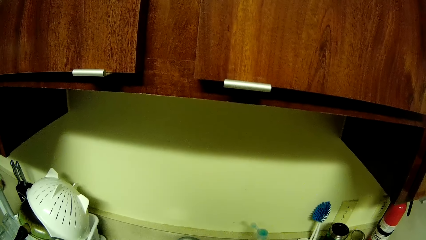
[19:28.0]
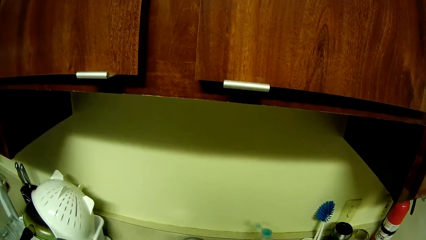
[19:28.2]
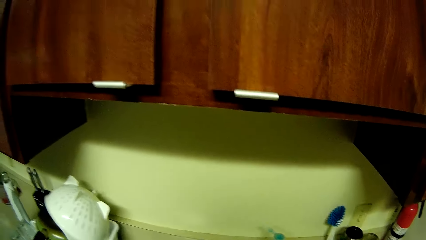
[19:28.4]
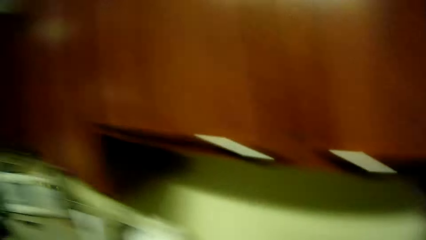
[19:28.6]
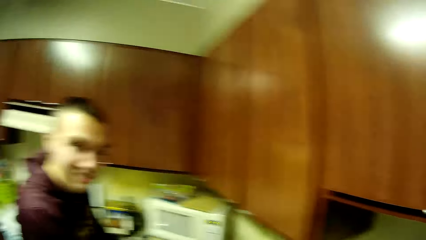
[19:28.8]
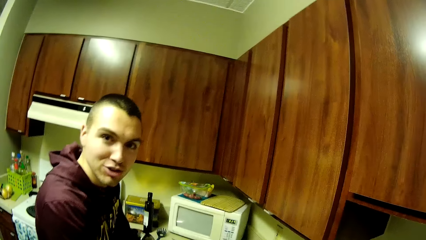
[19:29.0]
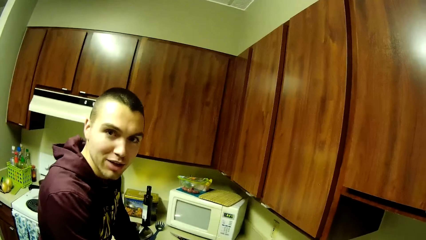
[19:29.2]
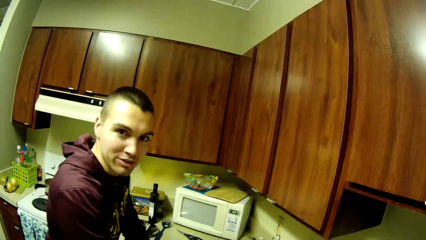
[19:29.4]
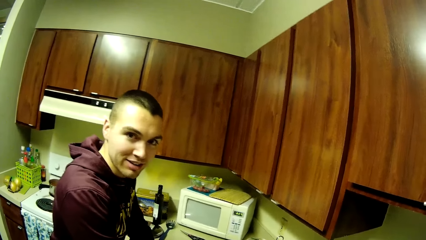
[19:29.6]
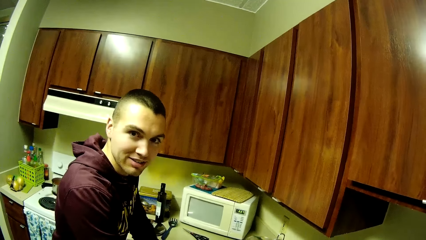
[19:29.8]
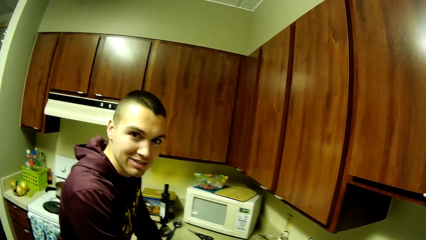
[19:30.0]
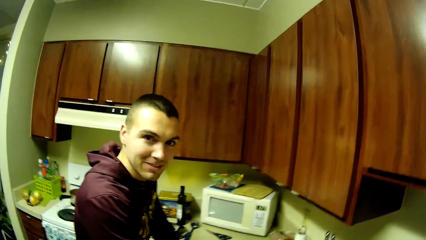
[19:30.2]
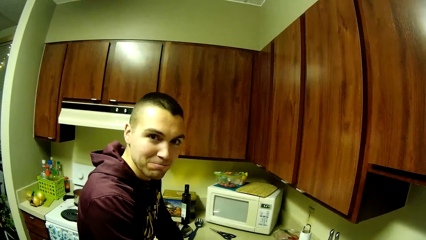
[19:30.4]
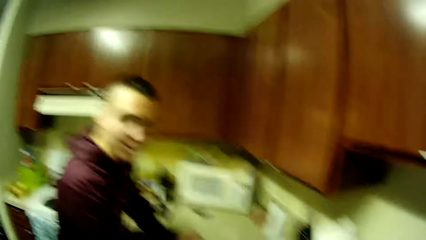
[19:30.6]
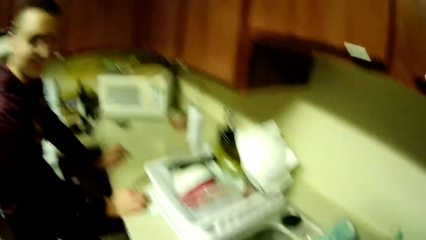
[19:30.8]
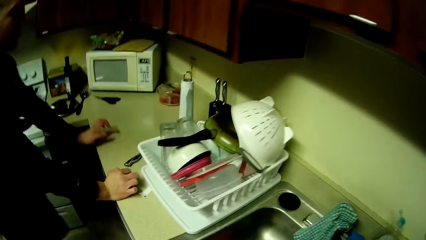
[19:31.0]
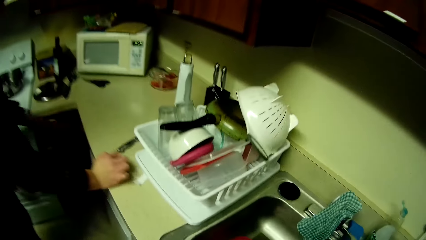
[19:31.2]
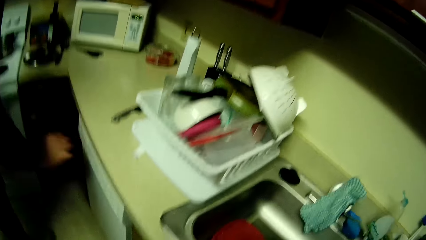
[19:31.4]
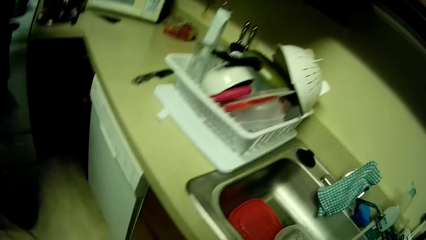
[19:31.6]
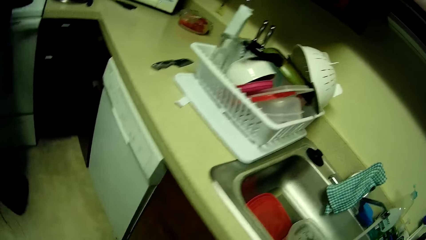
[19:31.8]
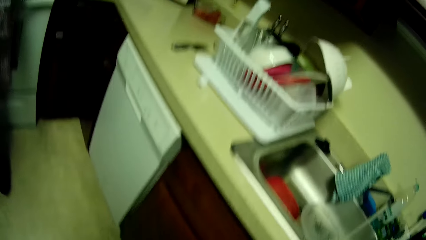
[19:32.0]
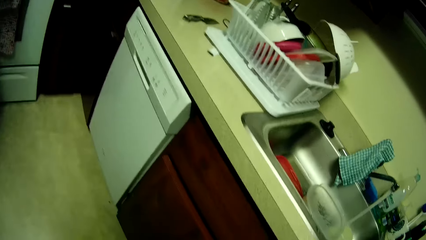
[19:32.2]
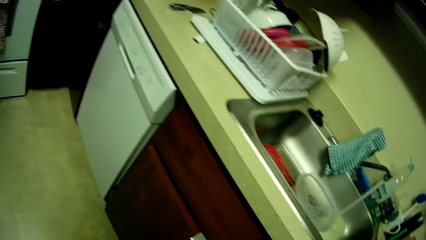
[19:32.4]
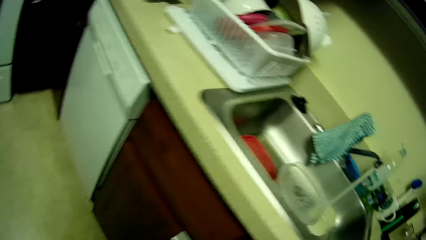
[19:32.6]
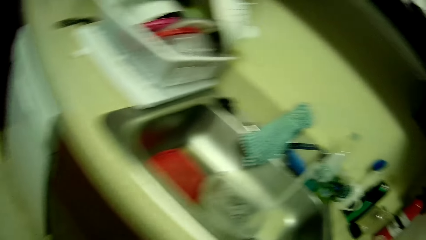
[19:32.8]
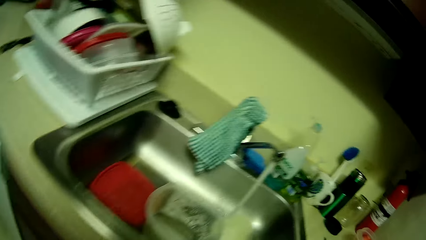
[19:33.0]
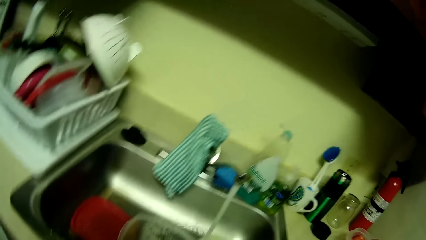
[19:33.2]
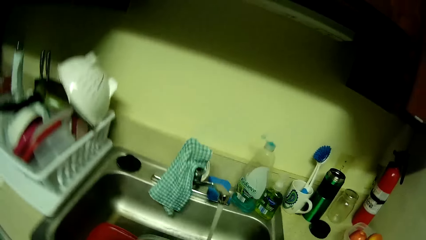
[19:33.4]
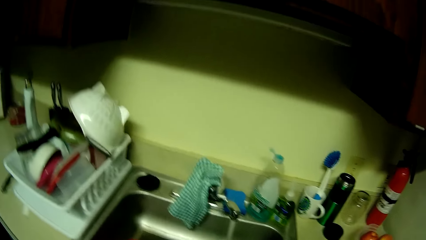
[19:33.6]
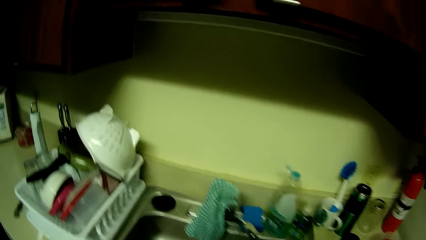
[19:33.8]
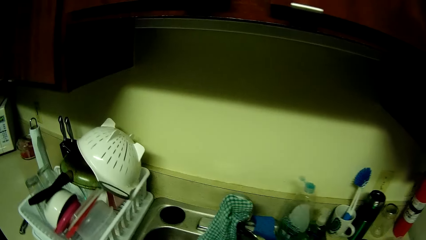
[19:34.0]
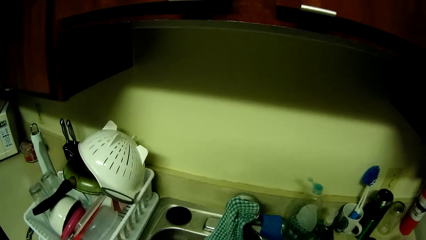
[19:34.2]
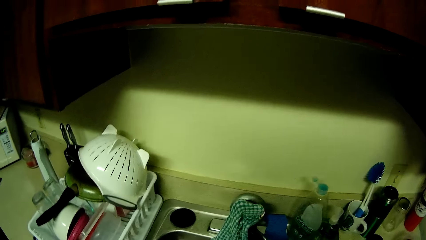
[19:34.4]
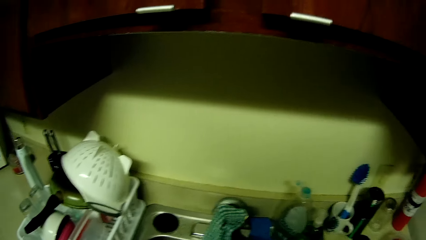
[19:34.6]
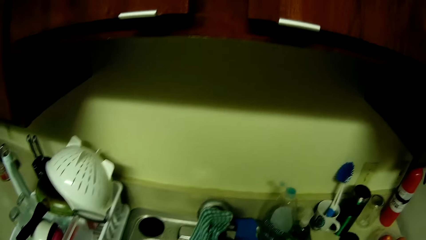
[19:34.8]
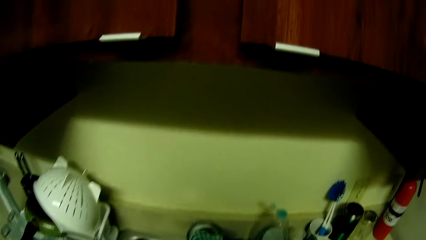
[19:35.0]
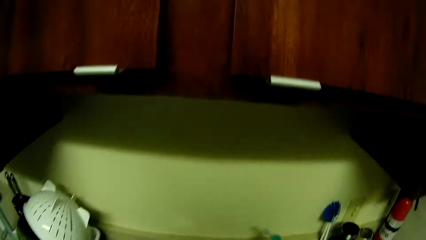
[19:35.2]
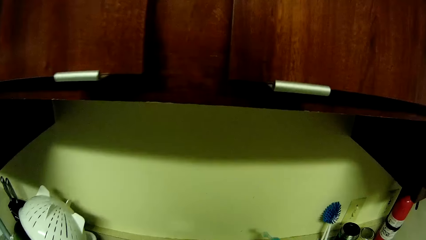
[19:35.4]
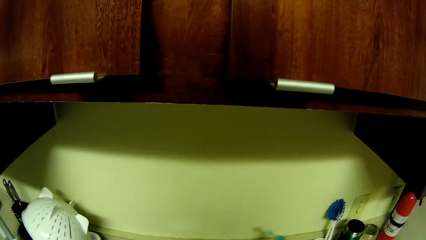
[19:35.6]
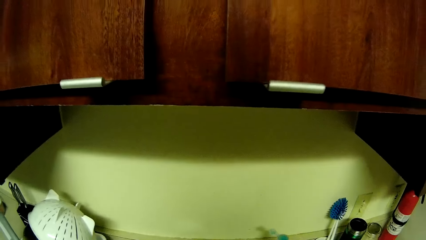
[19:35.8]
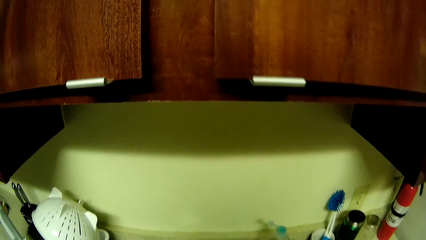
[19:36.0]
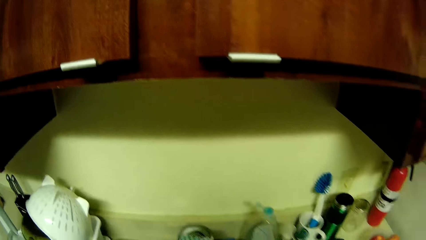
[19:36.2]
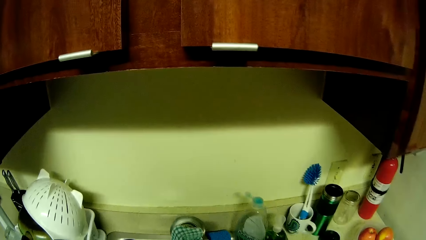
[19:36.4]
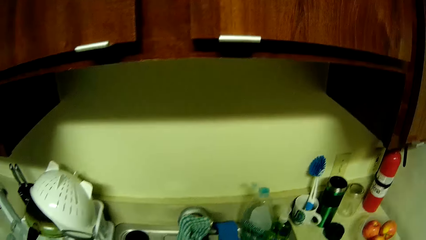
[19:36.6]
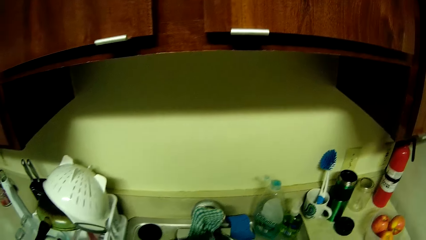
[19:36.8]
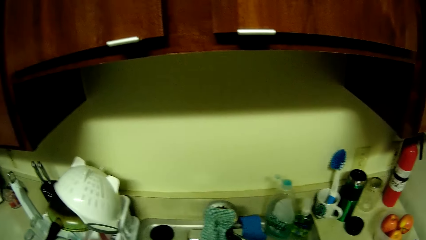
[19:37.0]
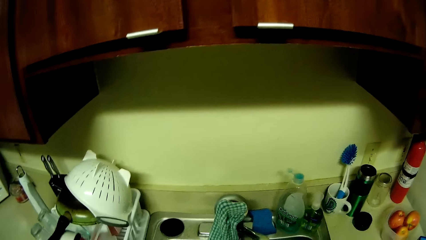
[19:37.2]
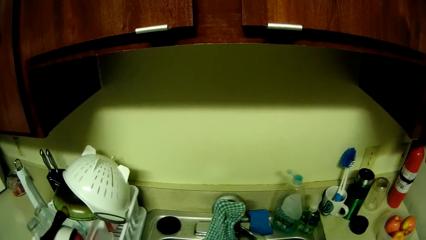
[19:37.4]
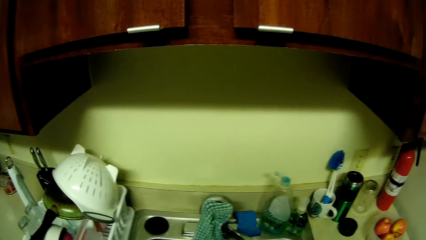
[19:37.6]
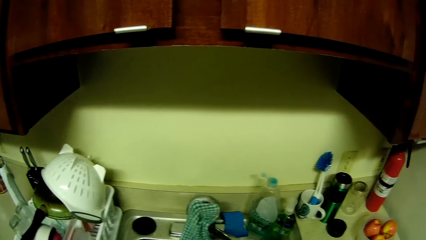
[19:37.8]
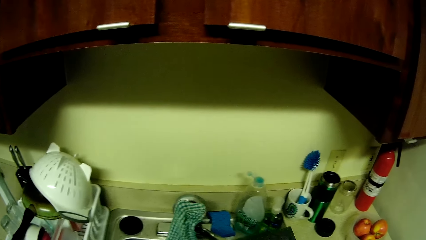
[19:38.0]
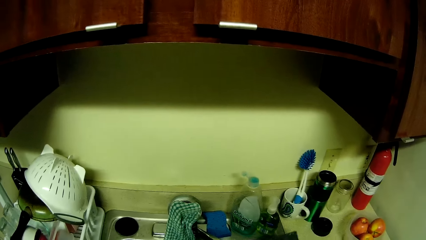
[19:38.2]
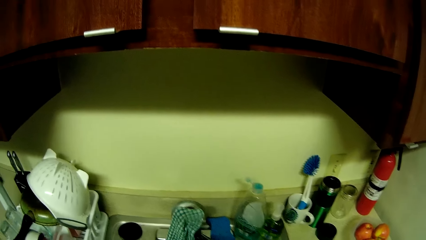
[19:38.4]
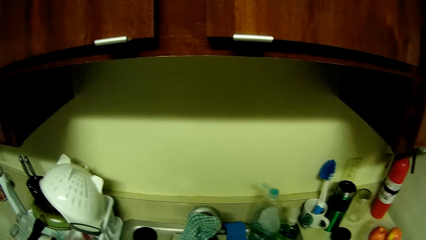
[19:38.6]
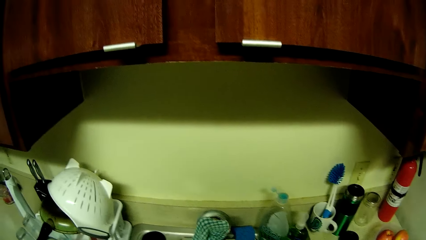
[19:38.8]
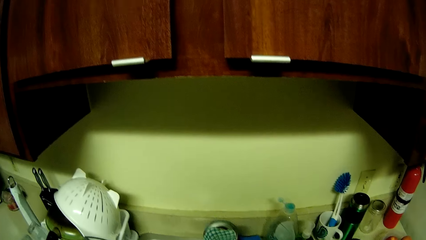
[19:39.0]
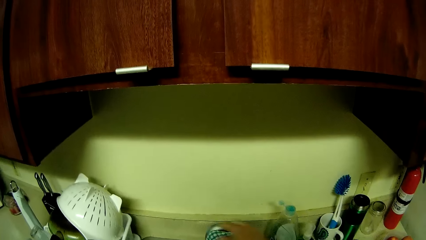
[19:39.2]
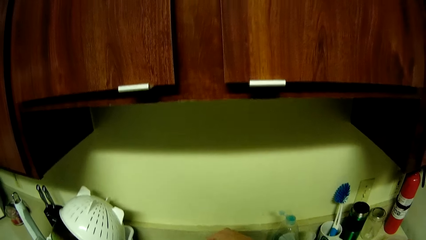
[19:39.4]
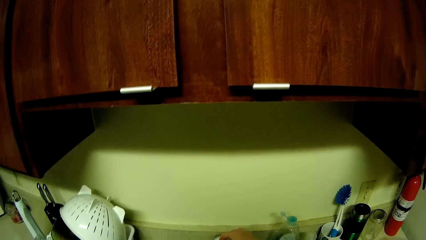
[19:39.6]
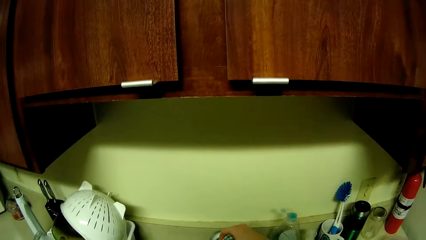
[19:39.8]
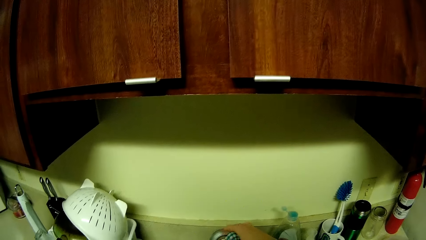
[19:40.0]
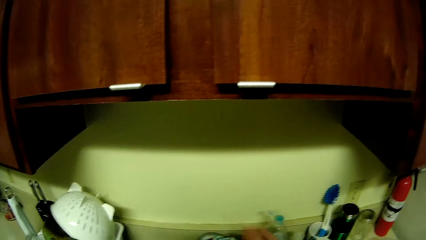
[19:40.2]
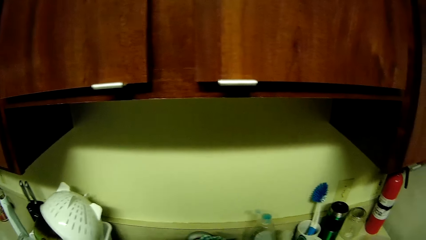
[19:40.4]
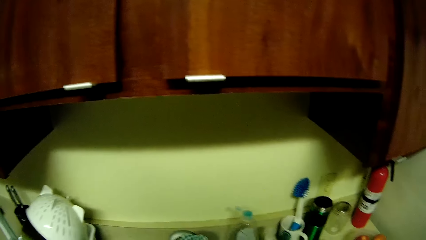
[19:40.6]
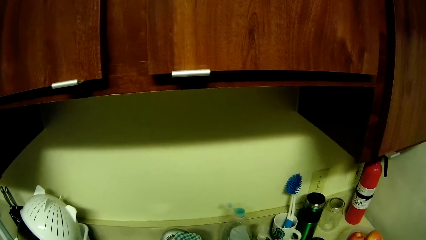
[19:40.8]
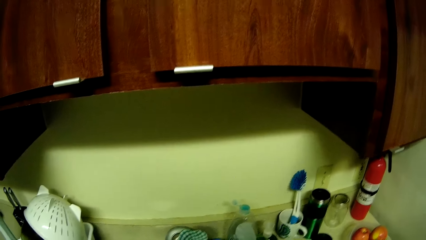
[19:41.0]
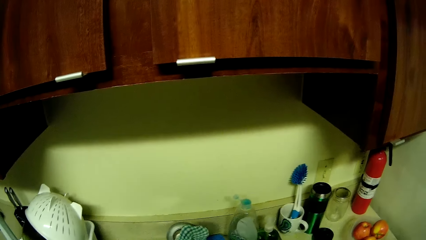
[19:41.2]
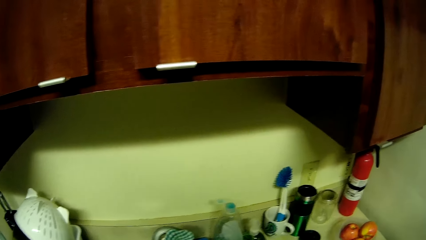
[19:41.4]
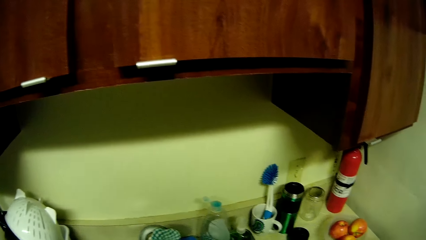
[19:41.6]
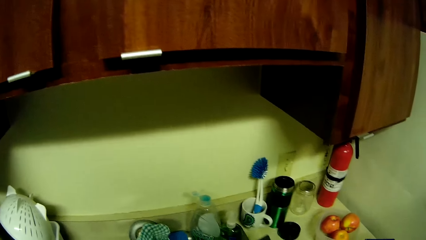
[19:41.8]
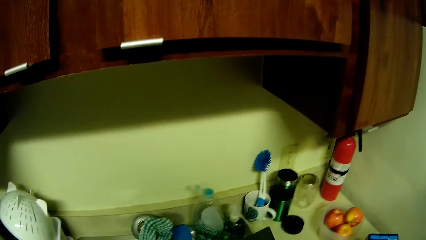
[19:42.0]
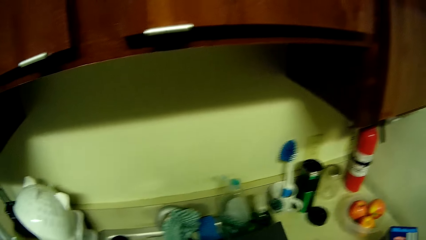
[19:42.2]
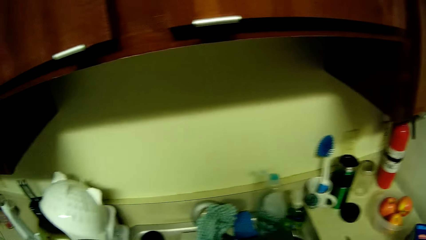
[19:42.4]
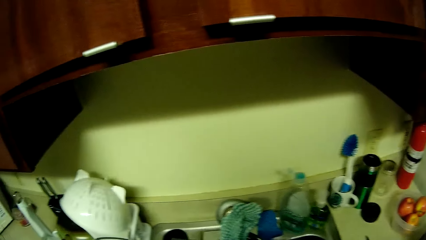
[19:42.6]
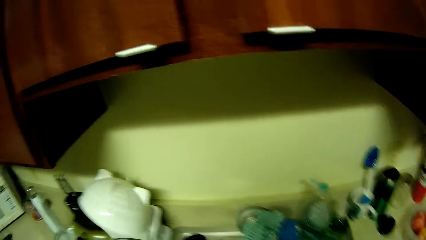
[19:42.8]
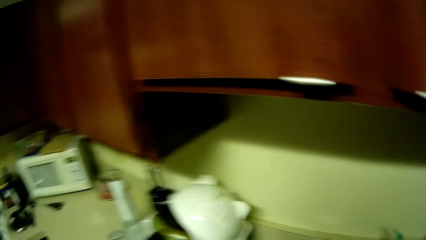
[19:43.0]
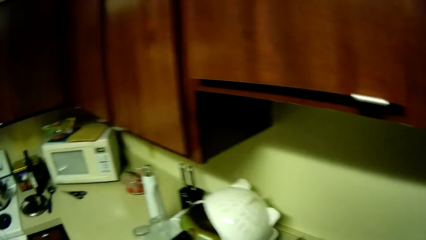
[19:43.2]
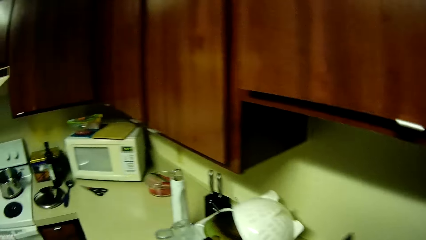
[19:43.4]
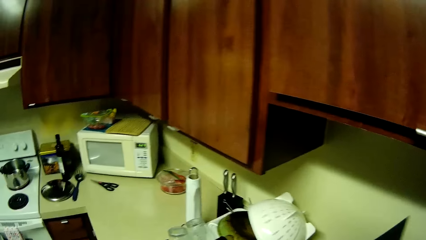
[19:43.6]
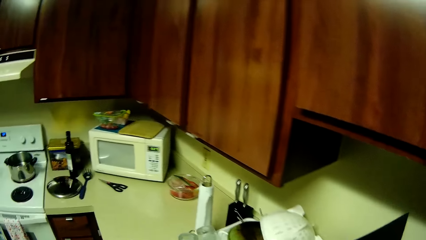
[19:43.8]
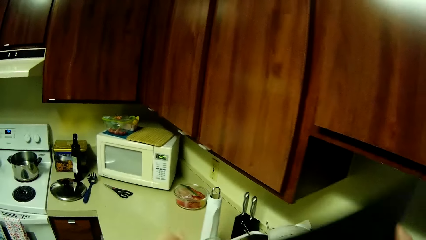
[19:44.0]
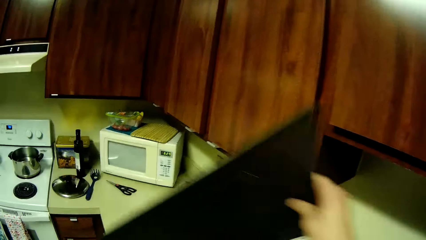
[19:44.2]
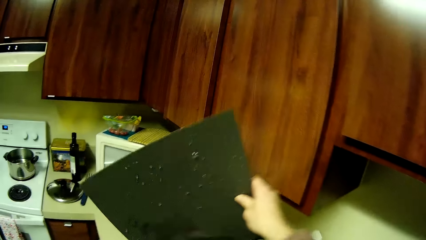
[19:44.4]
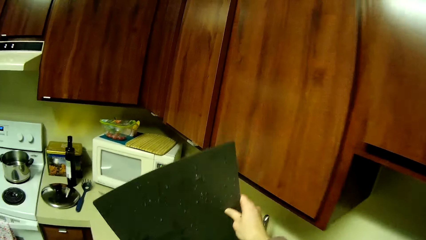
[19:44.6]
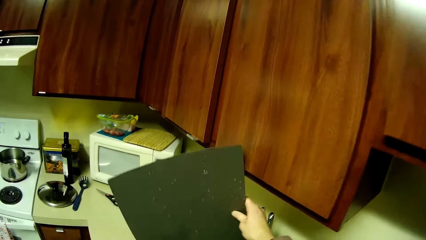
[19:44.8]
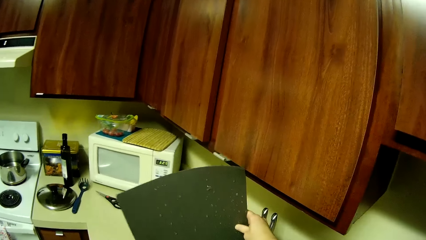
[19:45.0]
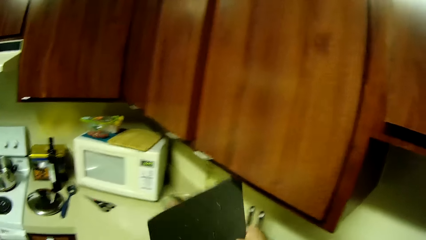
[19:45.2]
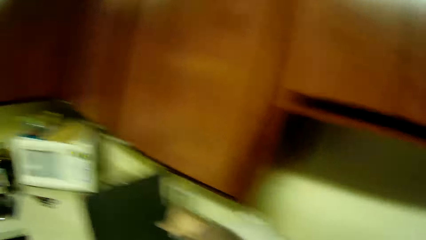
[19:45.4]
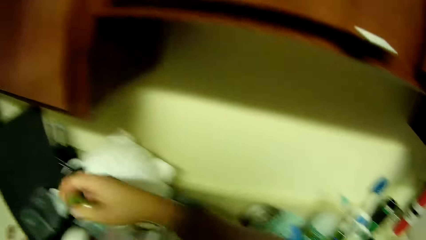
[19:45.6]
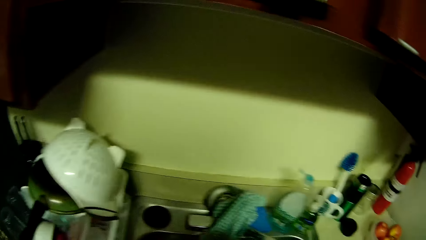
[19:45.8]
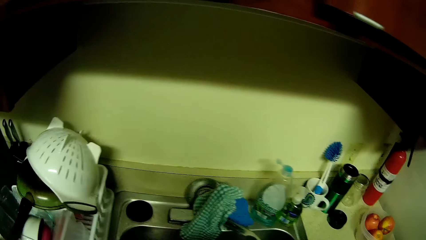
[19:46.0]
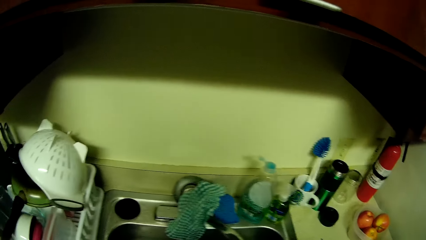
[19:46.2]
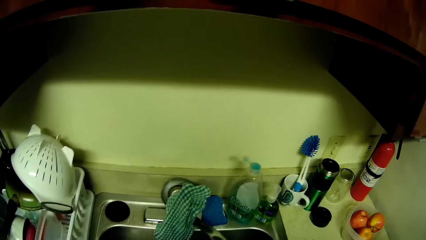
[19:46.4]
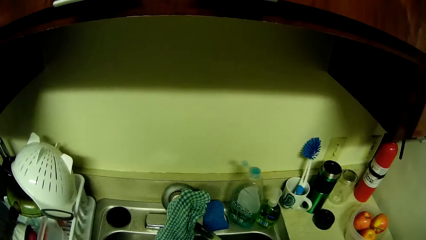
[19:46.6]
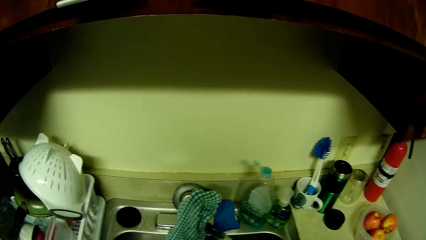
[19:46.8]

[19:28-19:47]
A man talks to the camera wearer. The camera wearer walks around the kitchen. She turns off the faucet with her right hand. She places a board in a plate rack with her right hand.
